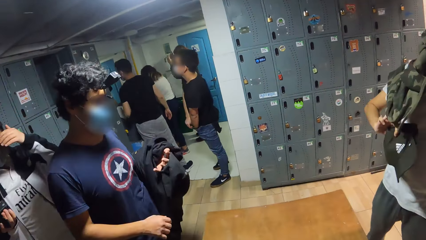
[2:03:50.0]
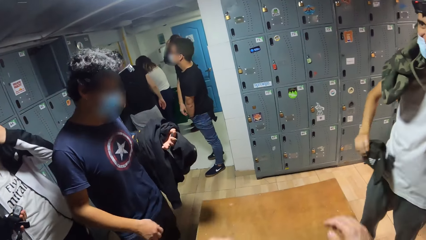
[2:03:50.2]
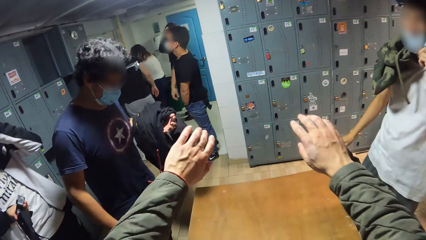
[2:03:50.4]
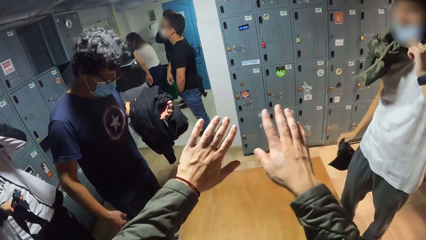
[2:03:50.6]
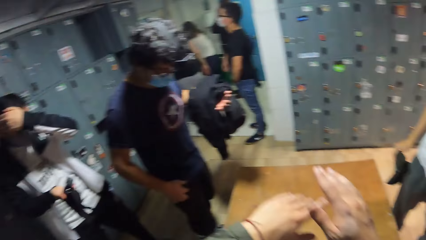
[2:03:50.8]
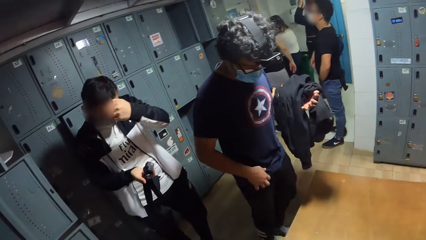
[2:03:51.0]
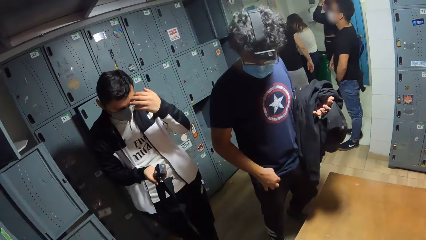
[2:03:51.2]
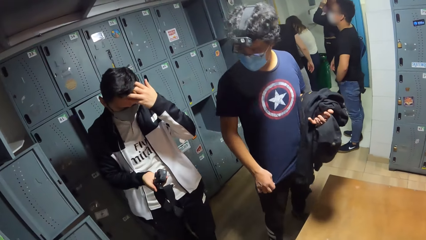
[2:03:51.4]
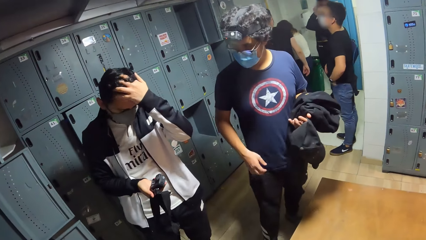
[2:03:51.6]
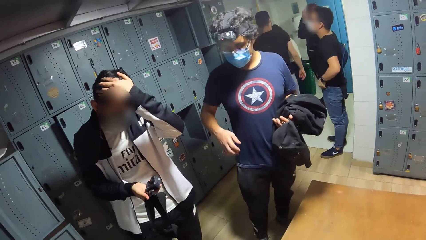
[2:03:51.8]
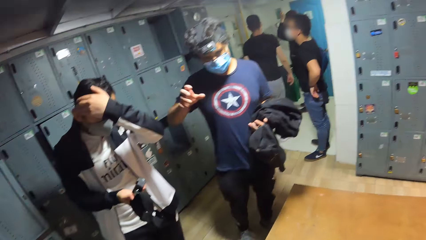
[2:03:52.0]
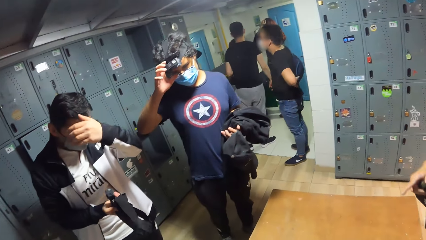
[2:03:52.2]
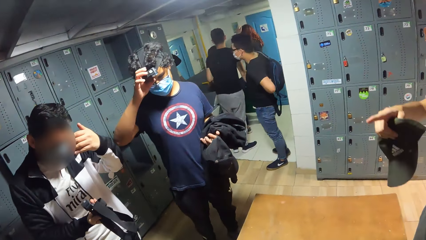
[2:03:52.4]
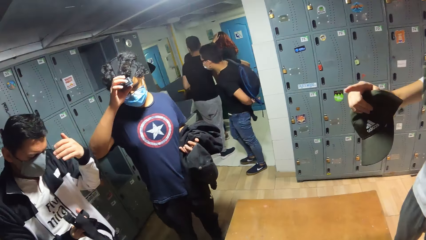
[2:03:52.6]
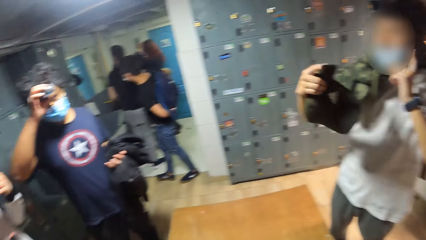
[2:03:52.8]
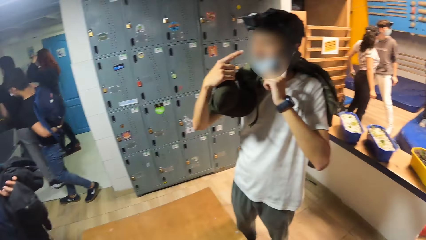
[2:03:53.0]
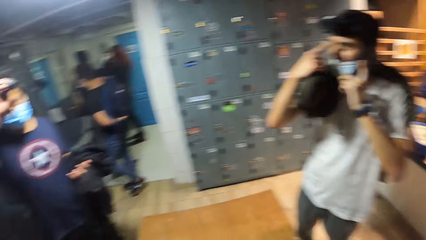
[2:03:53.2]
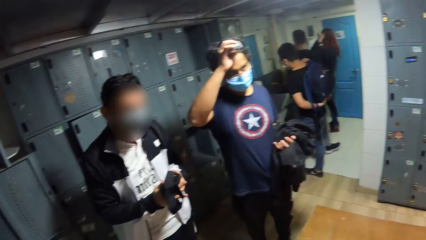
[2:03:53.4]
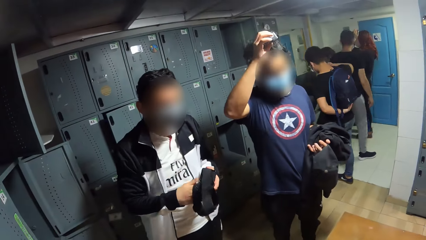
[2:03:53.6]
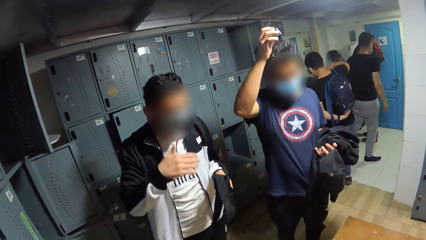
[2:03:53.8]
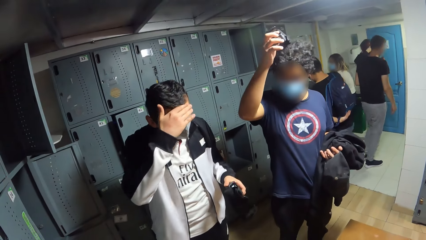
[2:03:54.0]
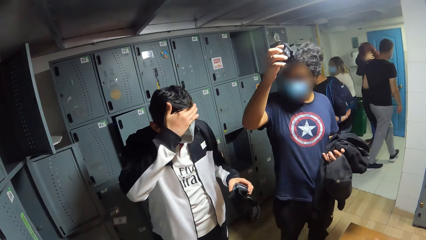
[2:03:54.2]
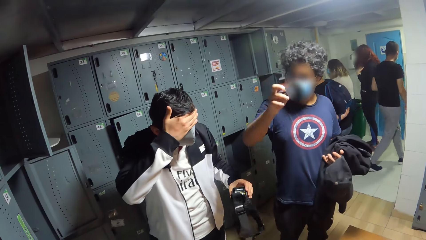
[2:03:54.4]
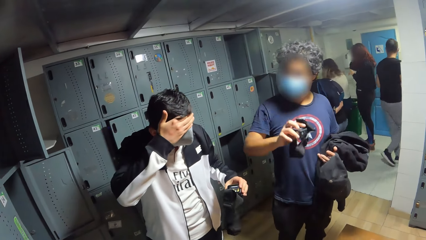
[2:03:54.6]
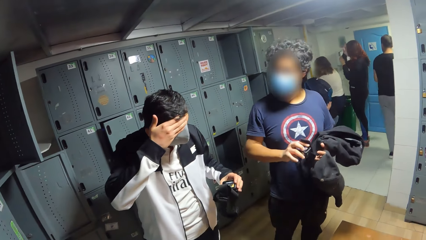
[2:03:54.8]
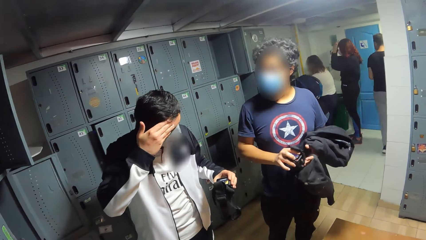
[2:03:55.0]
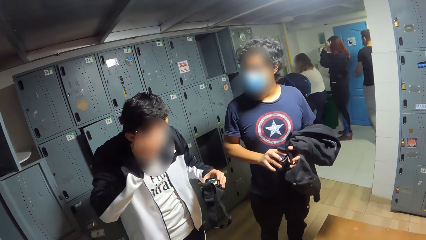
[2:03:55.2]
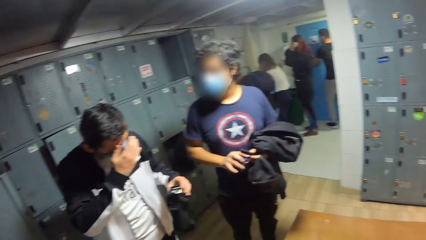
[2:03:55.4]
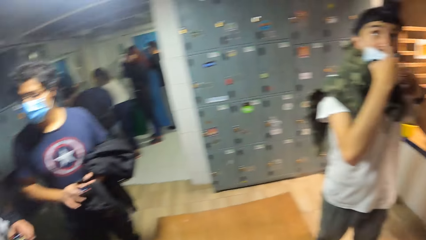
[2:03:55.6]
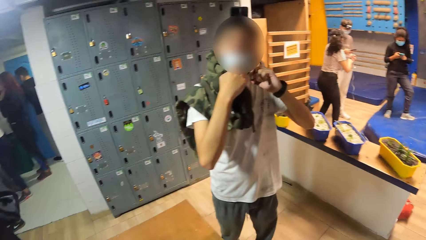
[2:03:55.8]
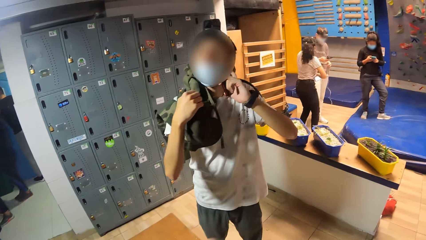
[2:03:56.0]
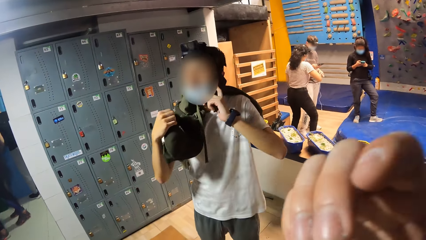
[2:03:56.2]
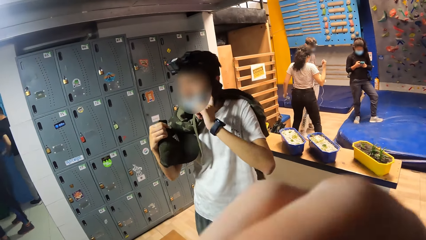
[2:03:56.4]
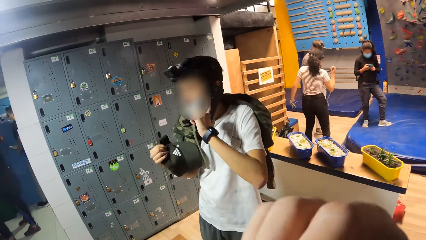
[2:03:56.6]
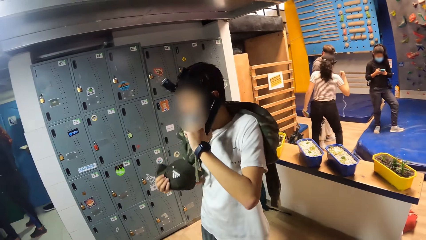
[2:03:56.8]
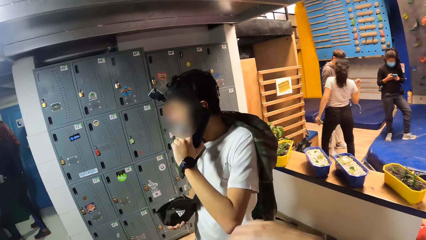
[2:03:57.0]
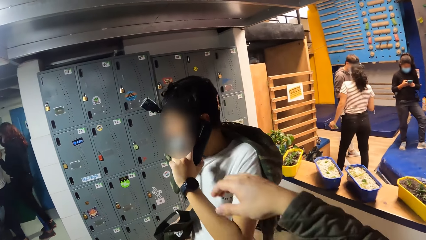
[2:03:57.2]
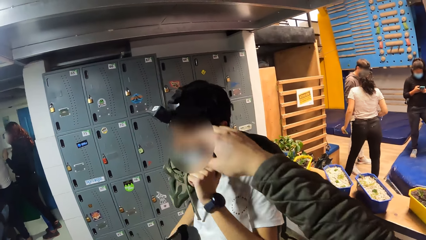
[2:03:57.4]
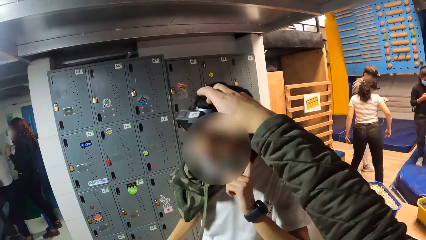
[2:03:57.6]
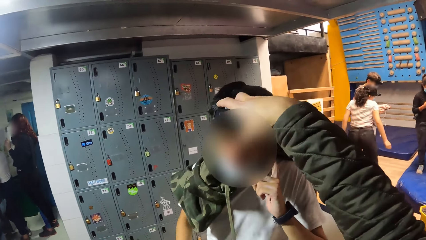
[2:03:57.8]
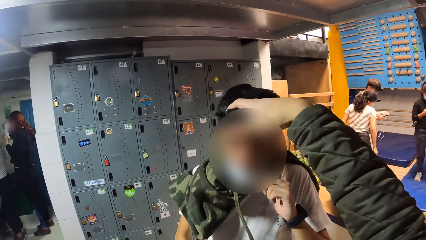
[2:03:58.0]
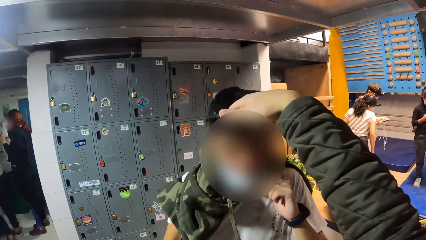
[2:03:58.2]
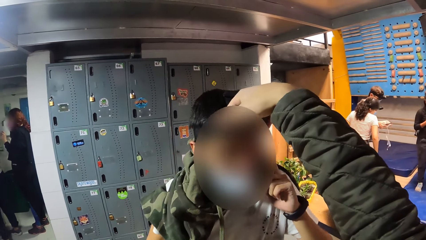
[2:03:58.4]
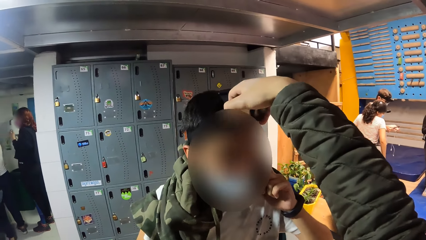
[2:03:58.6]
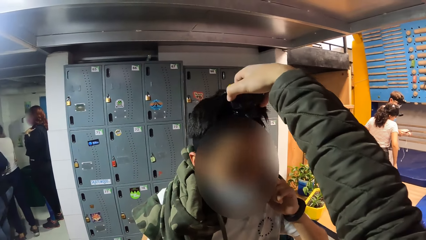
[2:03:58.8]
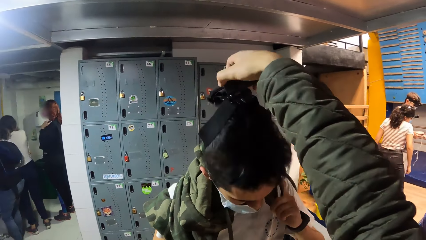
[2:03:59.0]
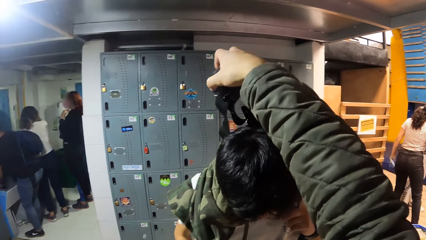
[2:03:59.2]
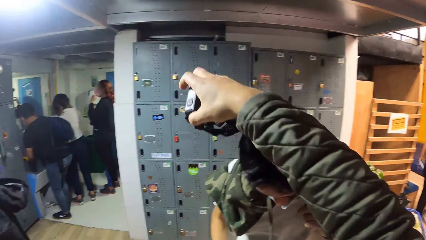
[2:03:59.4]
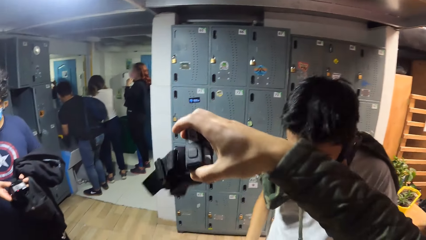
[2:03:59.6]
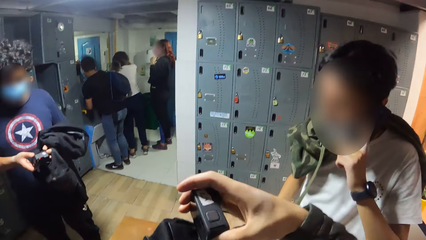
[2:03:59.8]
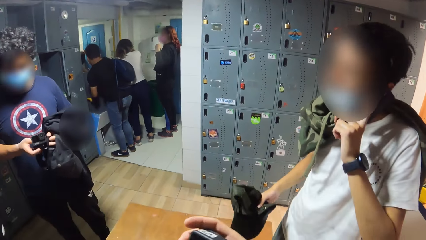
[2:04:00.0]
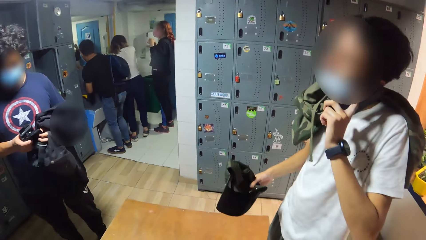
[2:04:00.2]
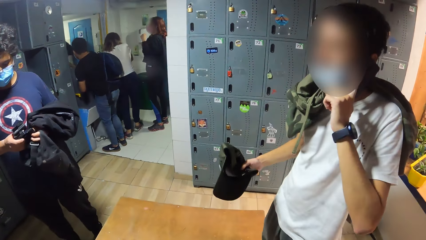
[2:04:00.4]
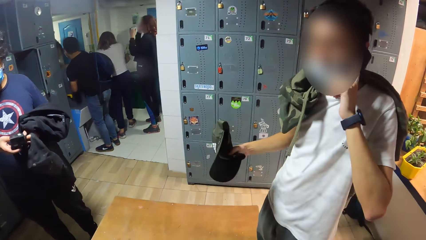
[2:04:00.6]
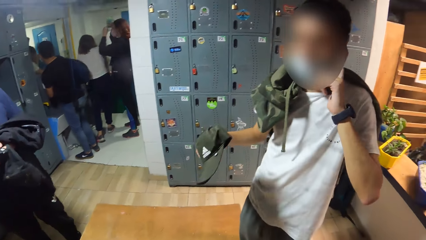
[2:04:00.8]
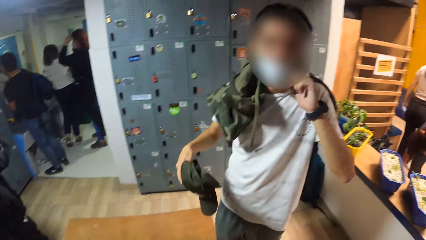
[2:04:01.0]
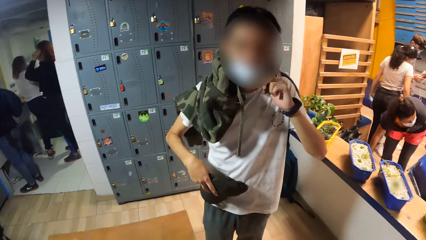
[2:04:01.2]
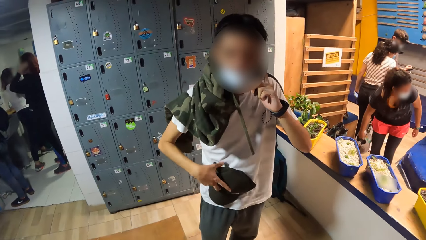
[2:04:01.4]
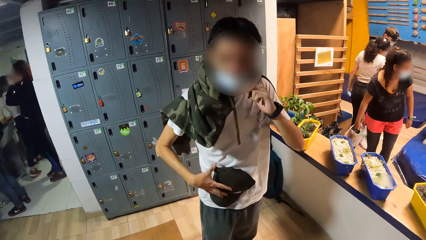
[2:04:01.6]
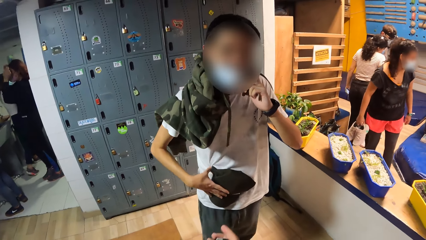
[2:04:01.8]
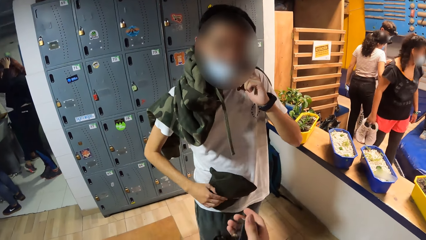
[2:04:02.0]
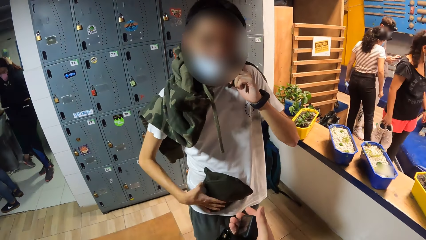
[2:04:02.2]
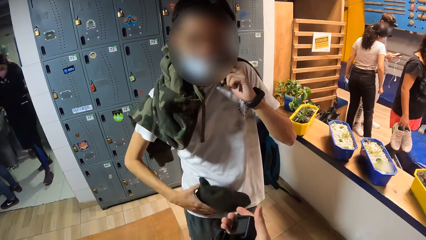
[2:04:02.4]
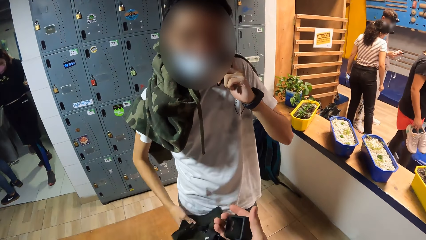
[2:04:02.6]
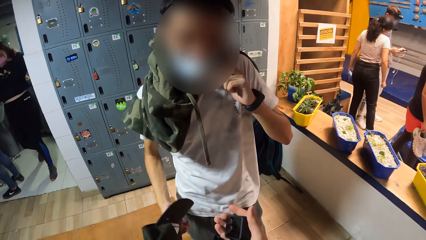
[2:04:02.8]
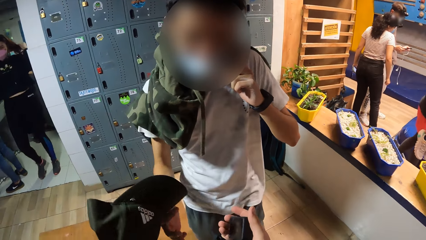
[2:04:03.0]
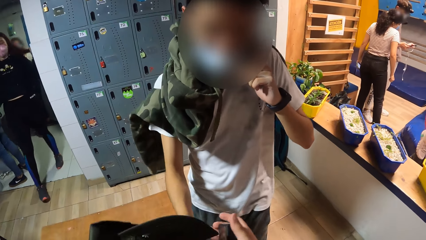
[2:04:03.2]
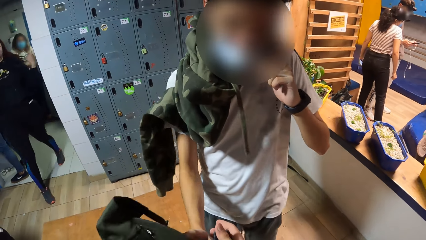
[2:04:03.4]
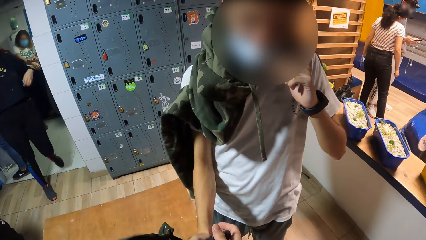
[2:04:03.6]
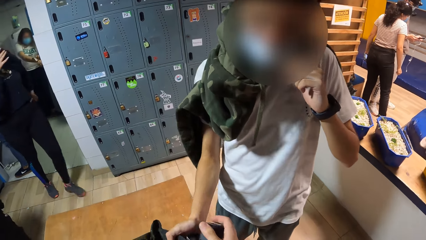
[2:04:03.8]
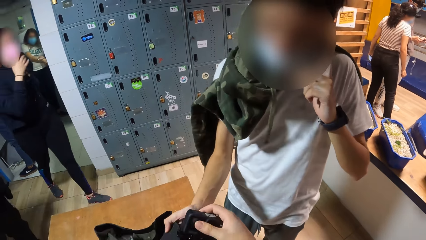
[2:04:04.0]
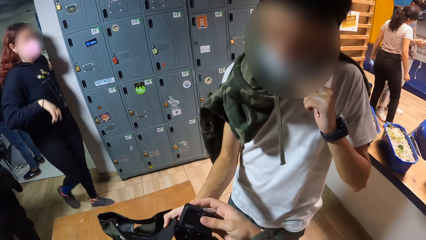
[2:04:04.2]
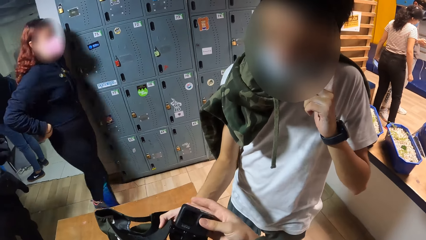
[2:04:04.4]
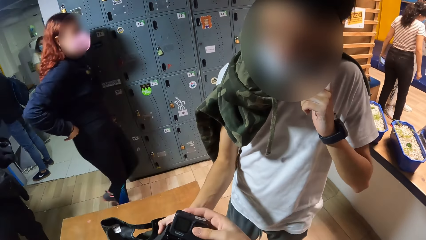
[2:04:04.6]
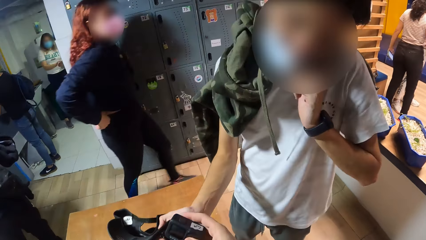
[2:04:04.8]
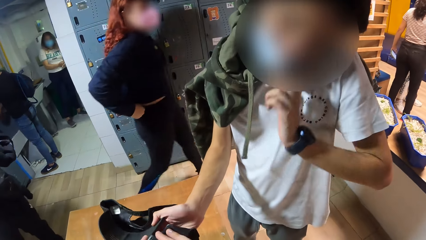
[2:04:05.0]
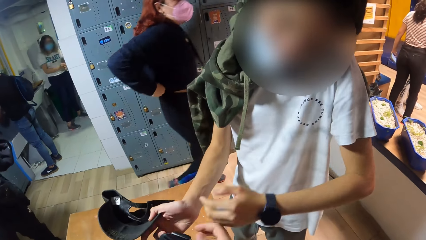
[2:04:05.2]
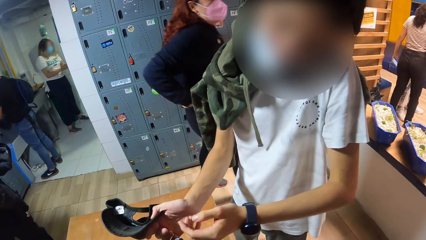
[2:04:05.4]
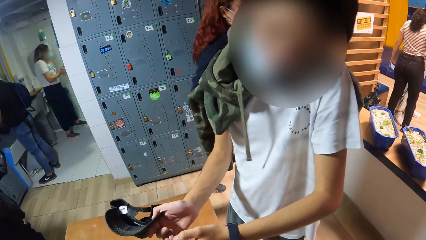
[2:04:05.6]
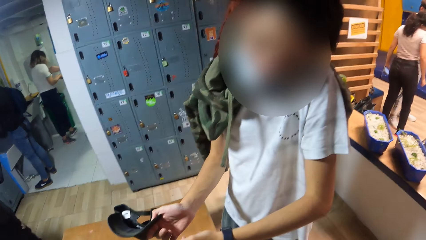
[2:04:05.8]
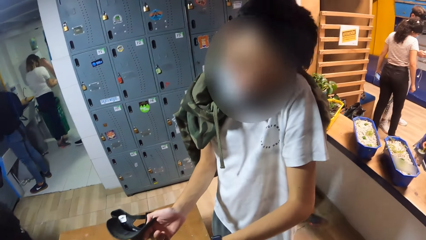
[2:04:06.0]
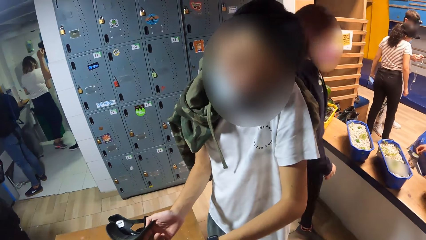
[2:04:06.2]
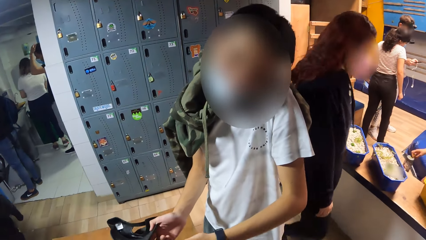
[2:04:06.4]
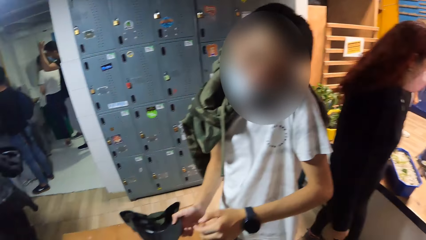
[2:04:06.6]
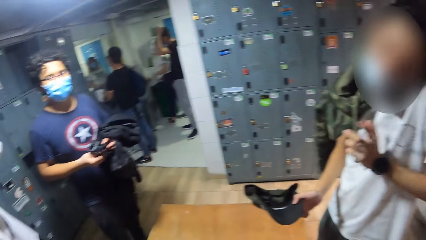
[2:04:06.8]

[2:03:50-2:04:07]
A man puts a jacket on his shoulder. Another man adjusts his hair with his left hand. The camera wearer stretches his hands forward. The second man holds a camera. A third man removes a camera from his head with his right hand. The first man touches his face. The second man passes the camera from his right hand to his left hand and wipes his face with his right hand. The camera wearer looks at the second man and the third man. The first man touches his face again. The camera wearer converses at the first man. He removes a camera from the first man's head with his right hand. The first man holds the camera with his right hand. The camera wearer converses with the first man. He operates the camera with his right hand.
